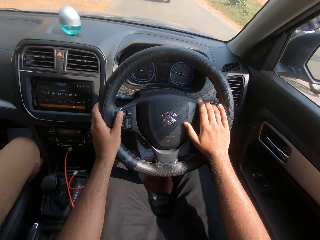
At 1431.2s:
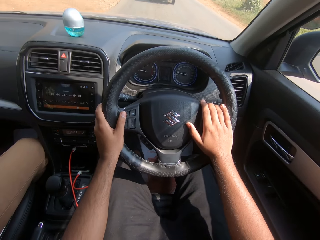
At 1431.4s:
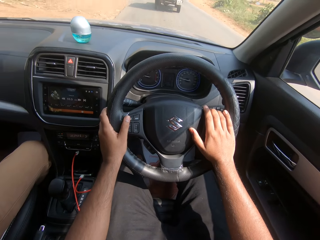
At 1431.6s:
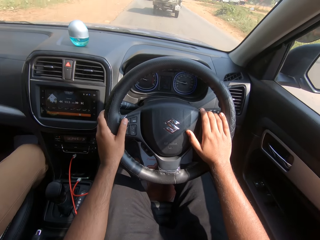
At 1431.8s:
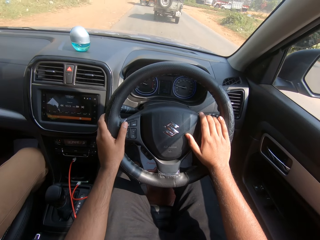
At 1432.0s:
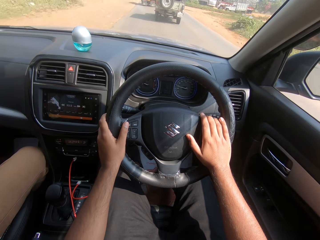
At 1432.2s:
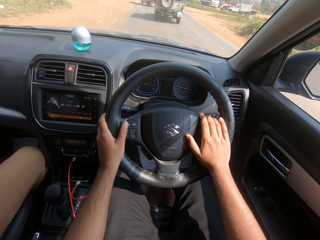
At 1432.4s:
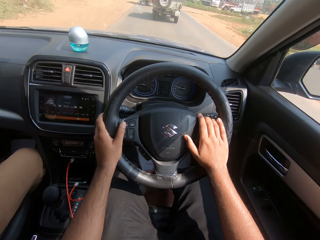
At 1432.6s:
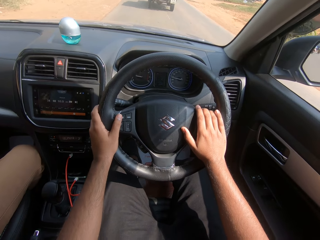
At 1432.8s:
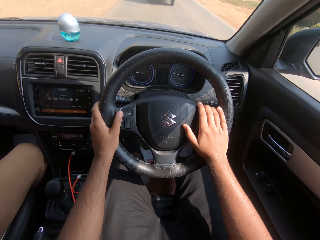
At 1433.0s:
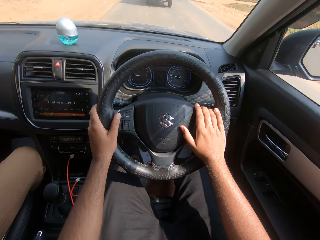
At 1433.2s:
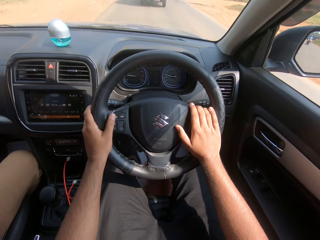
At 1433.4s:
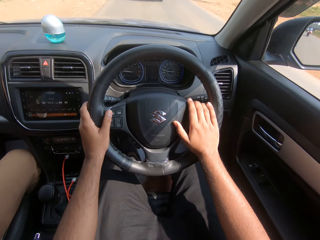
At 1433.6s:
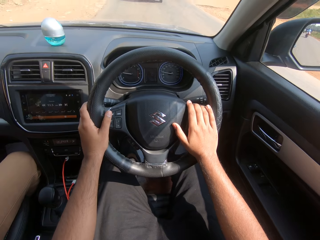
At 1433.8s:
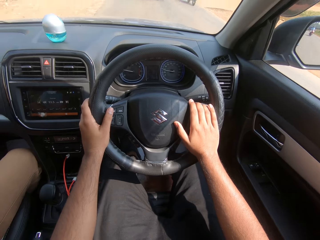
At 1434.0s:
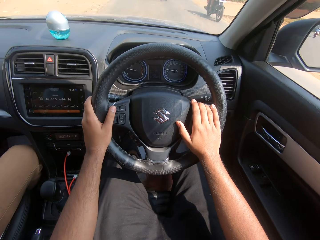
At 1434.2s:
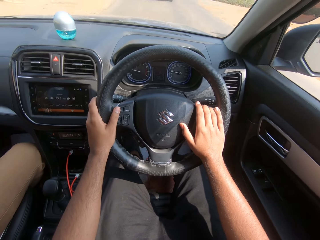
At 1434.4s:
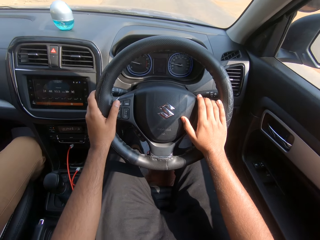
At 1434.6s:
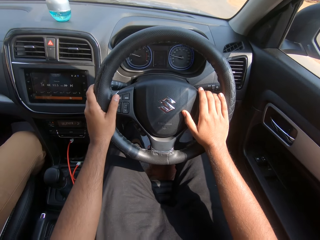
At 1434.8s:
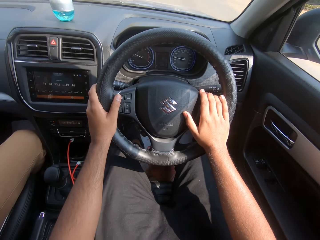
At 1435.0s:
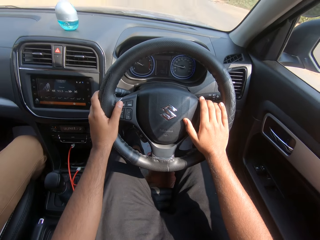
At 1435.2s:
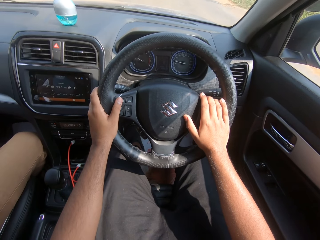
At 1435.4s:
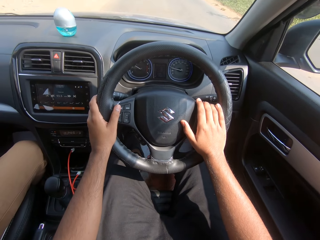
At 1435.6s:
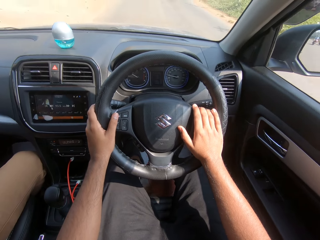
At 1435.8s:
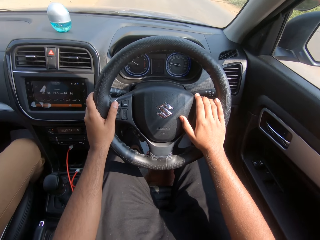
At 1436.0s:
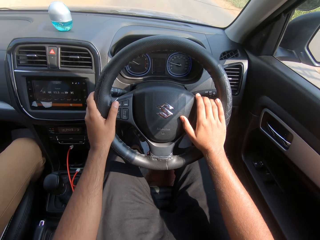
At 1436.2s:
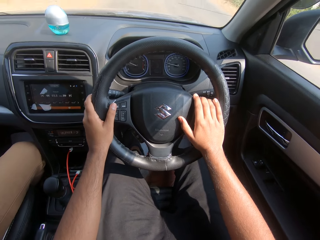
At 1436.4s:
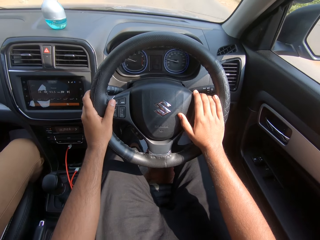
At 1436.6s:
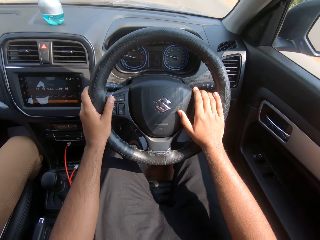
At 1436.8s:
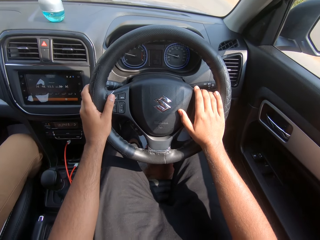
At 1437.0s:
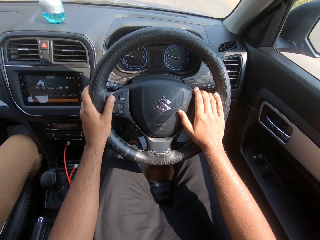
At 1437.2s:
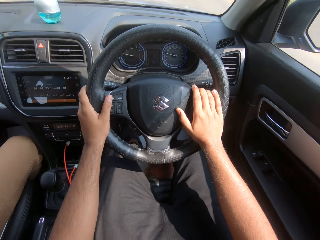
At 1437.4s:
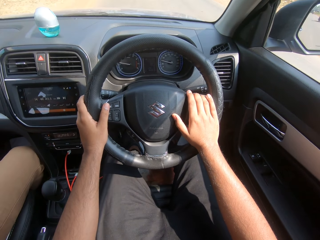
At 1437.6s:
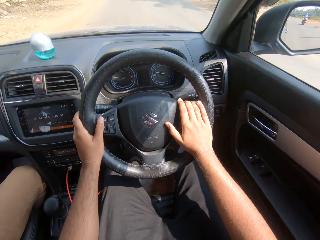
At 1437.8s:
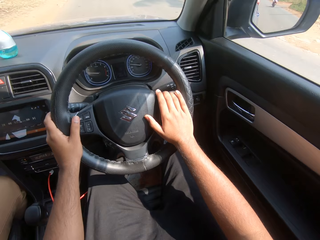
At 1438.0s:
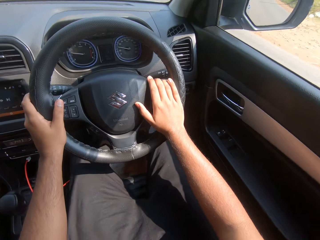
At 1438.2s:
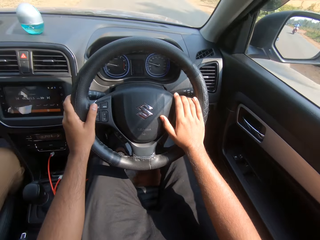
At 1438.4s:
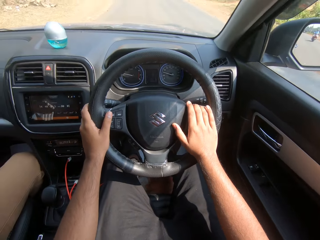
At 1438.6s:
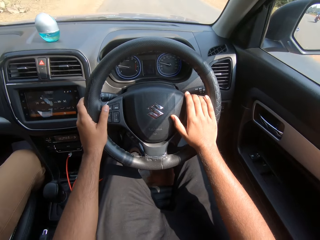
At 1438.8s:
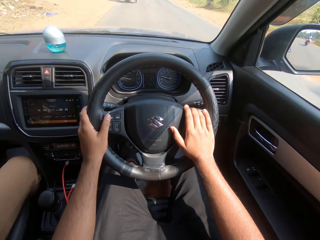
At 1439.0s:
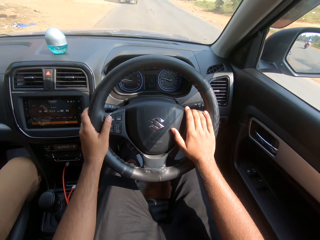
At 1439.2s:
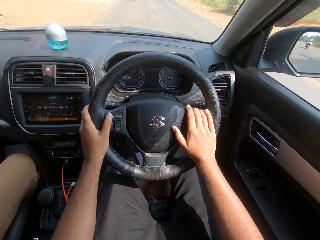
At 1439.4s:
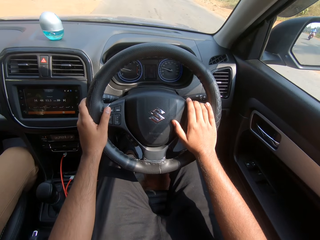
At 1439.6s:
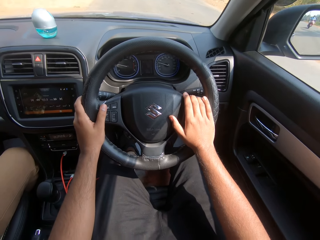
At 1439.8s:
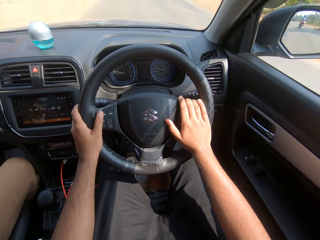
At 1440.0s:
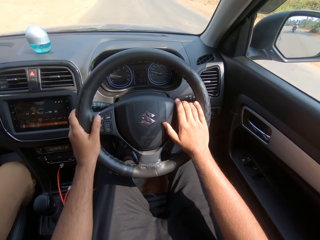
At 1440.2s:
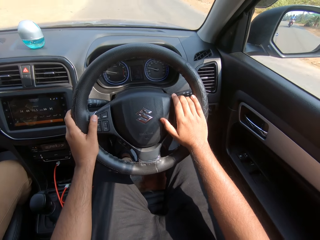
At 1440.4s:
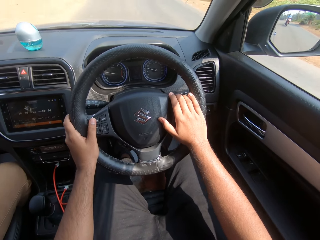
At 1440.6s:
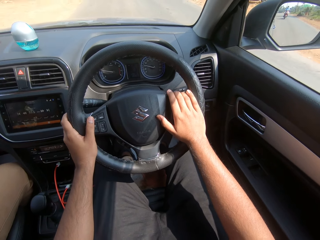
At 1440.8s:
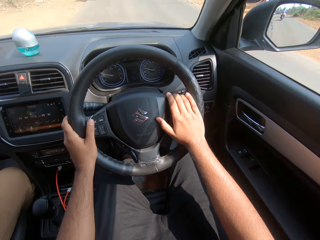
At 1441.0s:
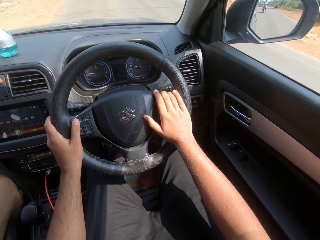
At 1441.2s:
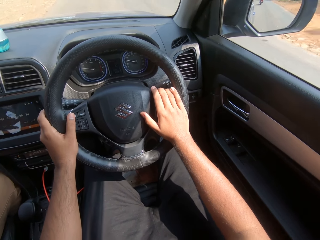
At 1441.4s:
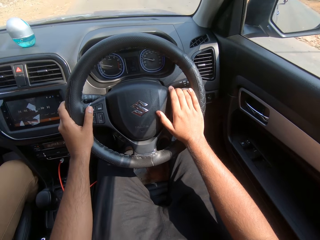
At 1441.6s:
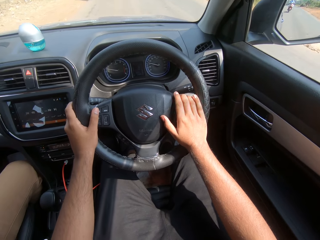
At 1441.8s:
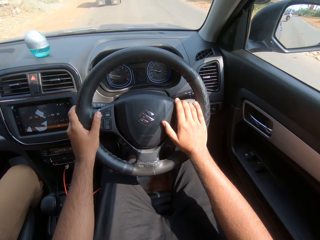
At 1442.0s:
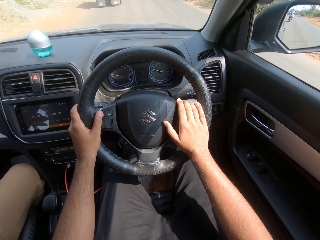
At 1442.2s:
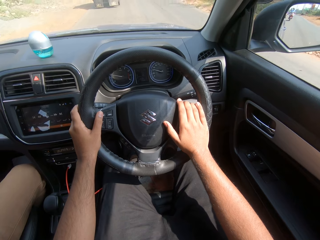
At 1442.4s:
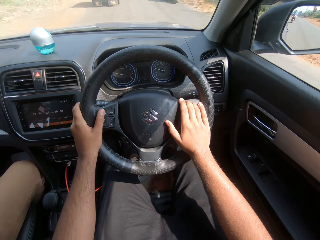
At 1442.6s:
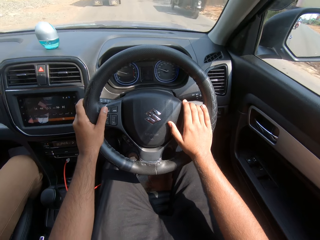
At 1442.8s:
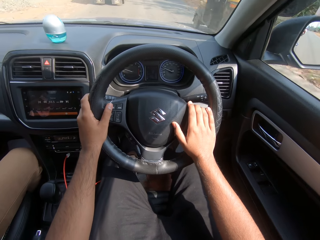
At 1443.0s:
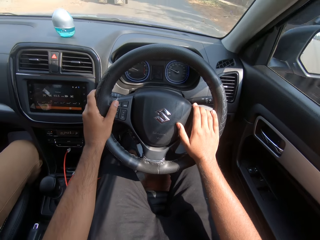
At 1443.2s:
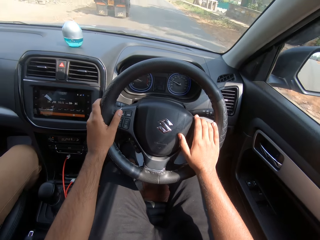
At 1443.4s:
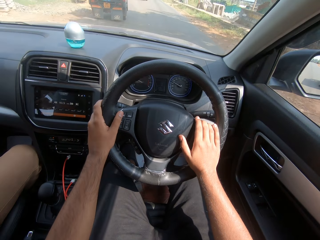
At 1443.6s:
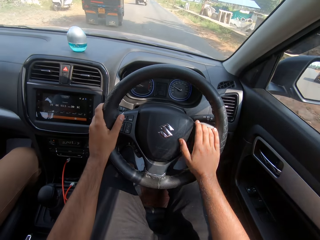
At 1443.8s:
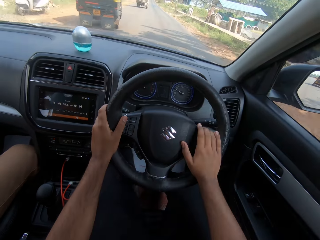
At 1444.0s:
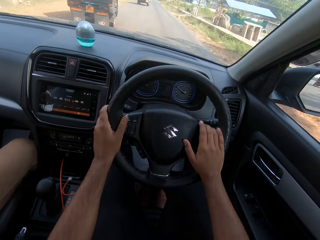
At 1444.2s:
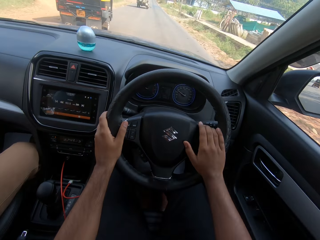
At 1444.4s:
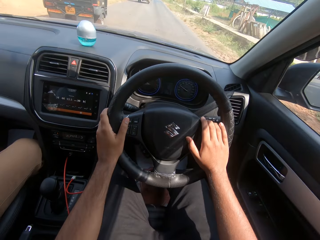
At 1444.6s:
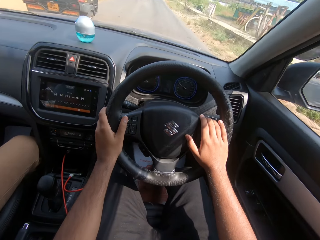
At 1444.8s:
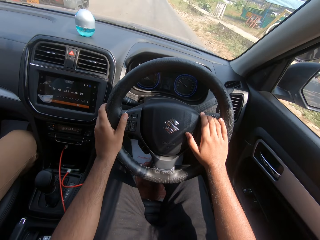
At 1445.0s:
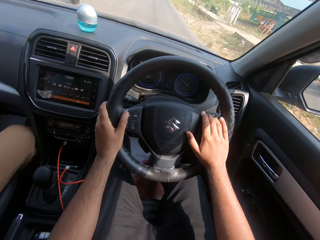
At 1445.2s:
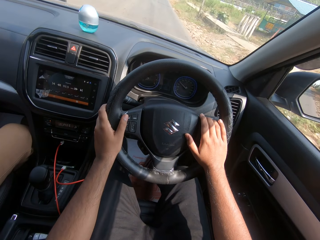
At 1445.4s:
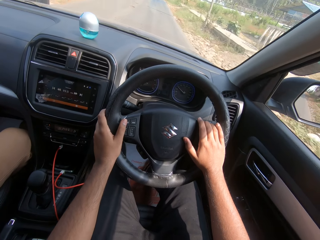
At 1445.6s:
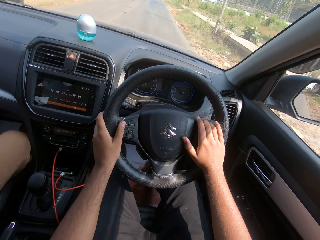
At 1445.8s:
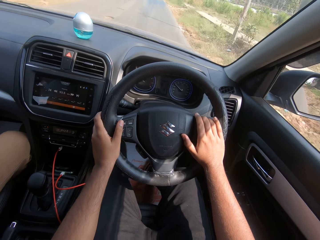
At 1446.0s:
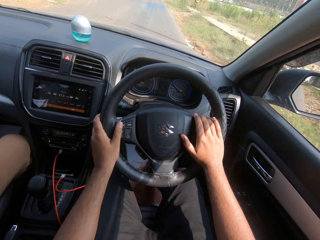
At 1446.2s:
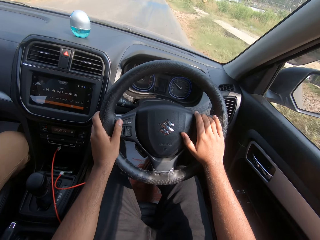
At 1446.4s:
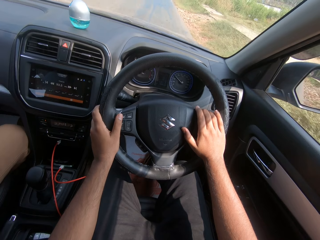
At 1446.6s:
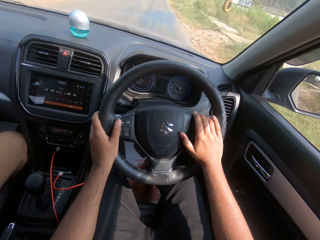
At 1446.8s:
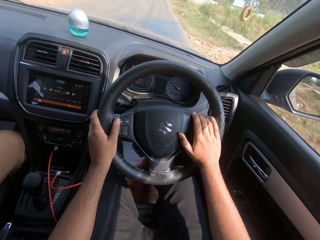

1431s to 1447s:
A black colored motorcycle drives past the camera wearer. A black colored motorcycle drives past them again. A man sits on the passenger seat. A yellow colored tricycle drives past the camera wearer.

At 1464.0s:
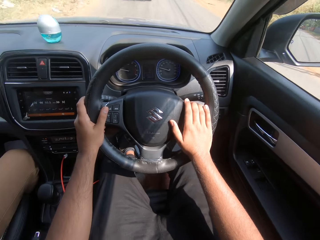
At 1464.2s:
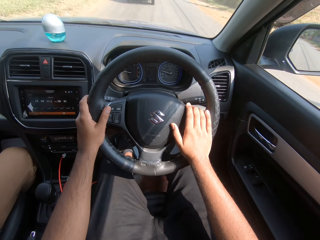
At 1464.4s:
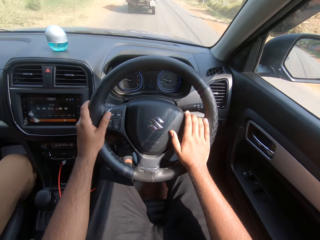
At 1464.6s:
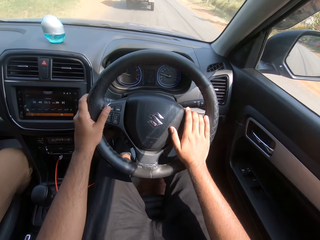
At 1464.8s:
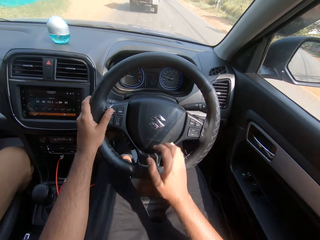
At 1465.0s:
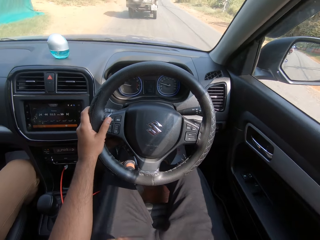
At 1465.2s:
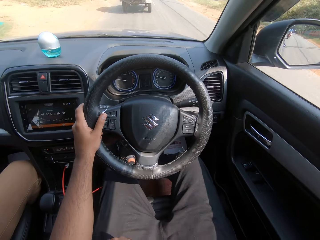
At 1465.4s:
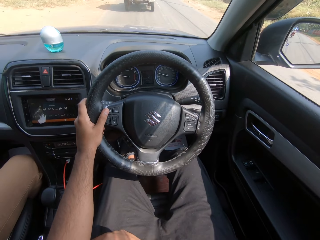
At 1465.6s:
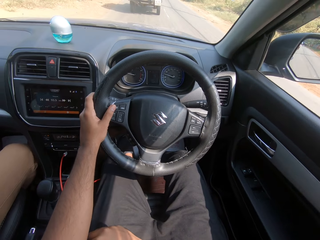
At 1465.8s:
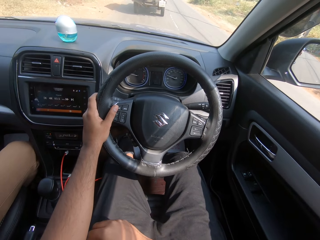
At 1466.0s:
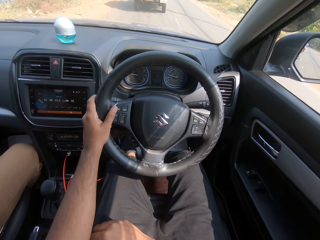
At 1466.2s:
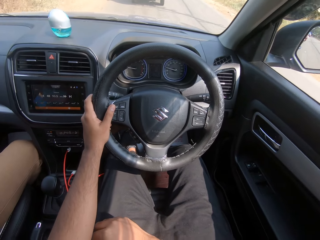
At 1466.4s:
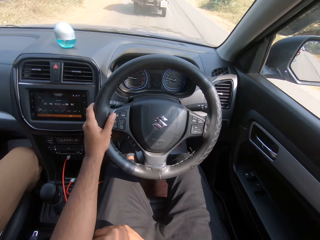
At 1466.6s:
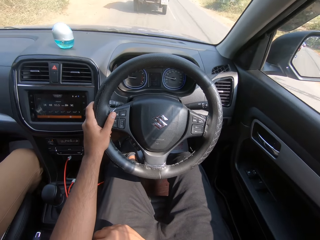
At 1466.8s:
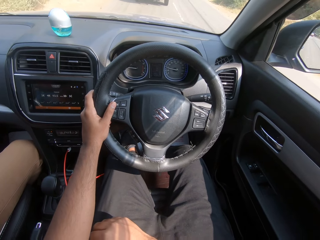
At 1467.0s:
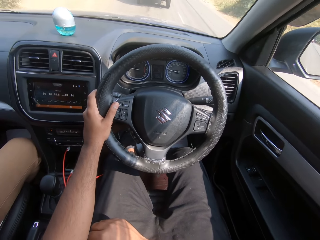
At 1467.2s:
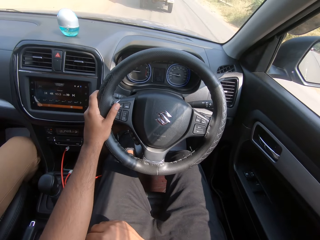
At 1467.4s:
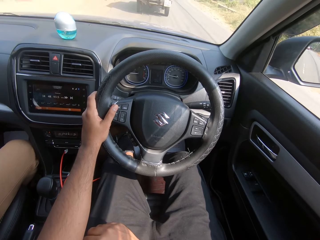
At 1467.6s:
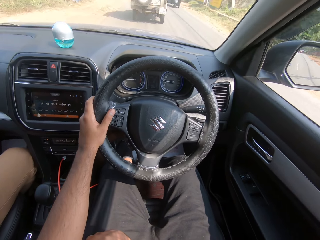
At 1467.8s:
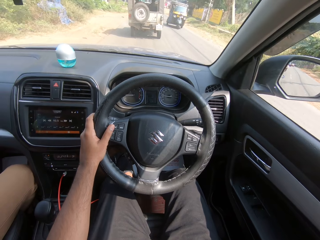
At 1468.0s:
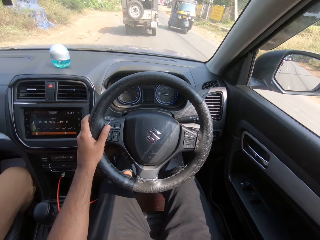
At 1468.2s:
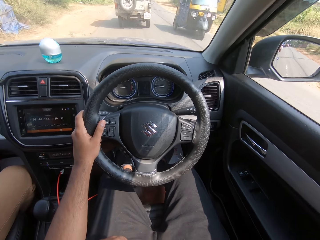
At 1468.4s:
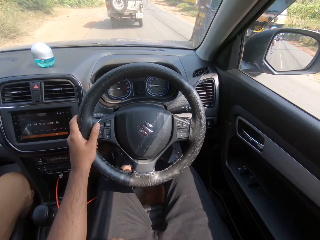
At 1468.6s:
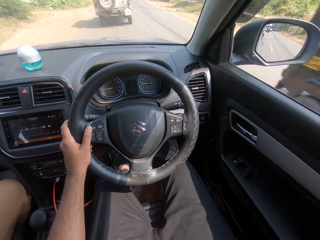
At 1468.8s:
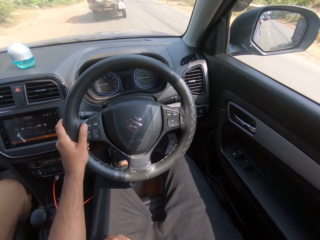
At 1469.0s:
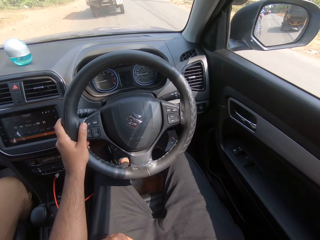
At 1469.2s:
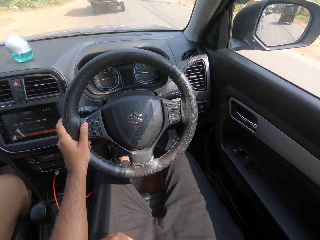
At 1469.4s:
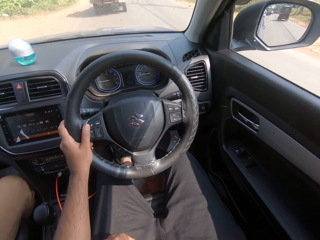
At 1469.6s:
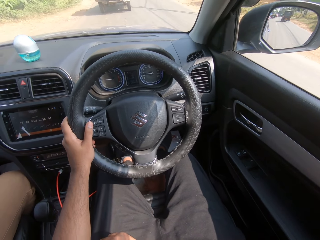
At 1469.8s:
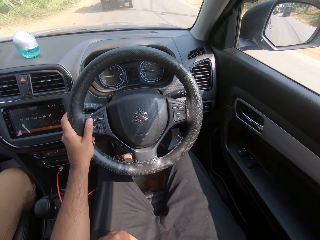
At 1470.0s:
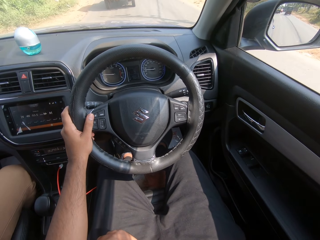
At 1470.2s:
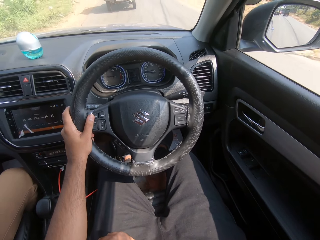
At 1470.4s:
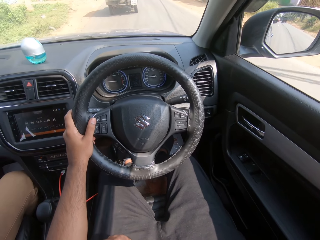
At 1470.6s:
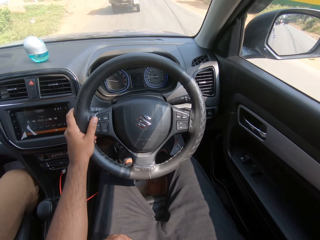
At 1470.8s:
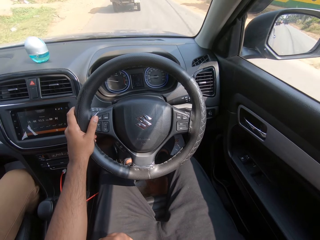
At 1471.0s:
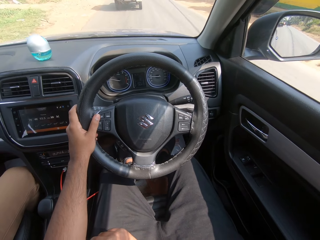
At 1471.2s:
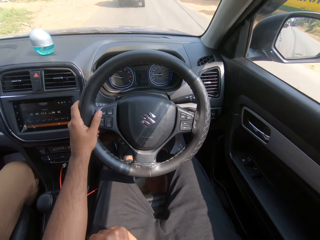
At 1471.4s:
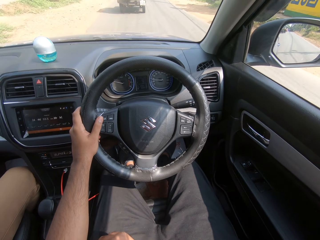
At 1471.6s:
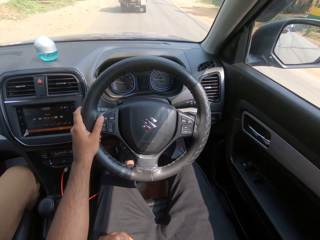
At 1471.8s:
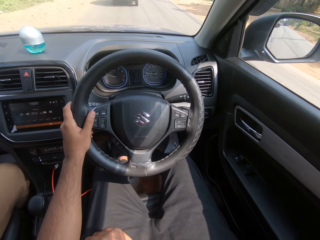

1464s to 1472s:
A man sits on the passenger seat. The camera wearer places his hand on his lap. A yellow colored tricycle drives past him.
